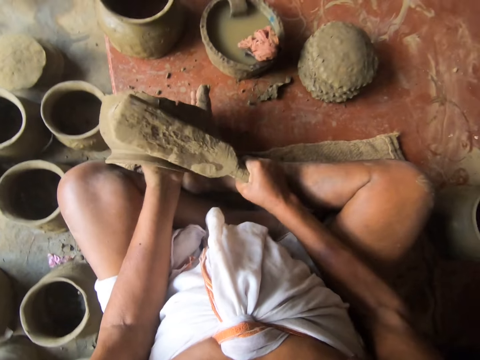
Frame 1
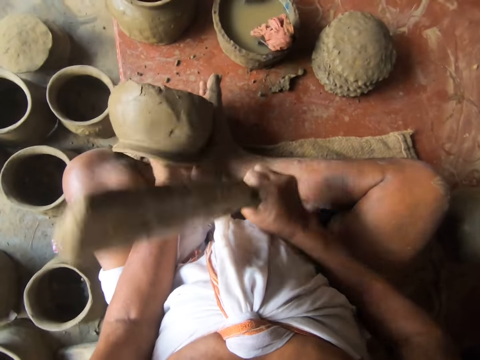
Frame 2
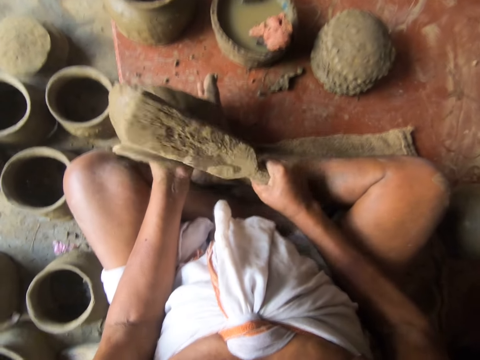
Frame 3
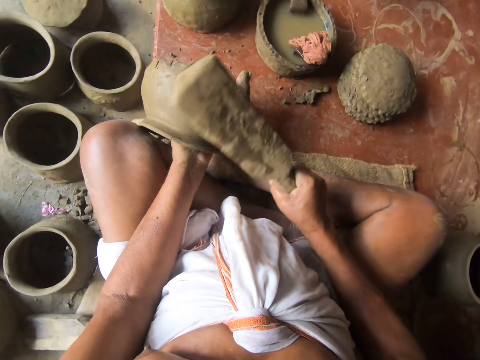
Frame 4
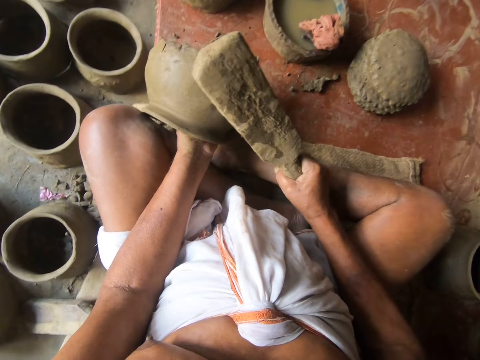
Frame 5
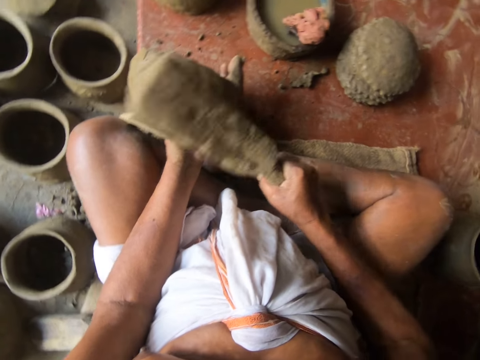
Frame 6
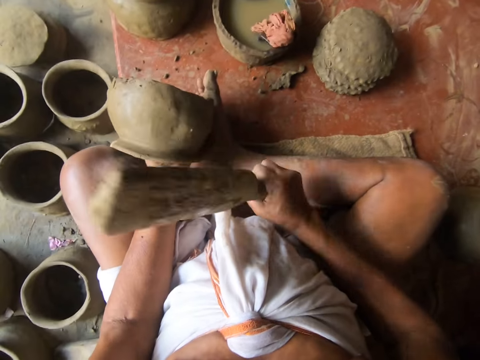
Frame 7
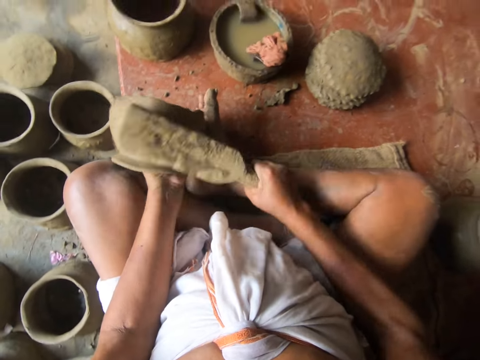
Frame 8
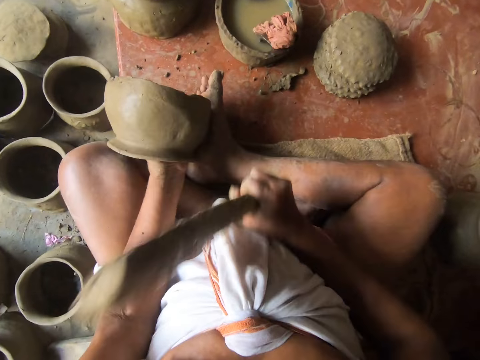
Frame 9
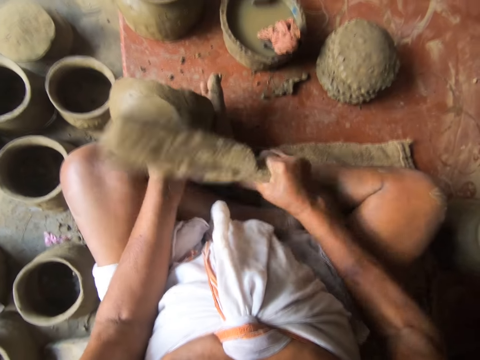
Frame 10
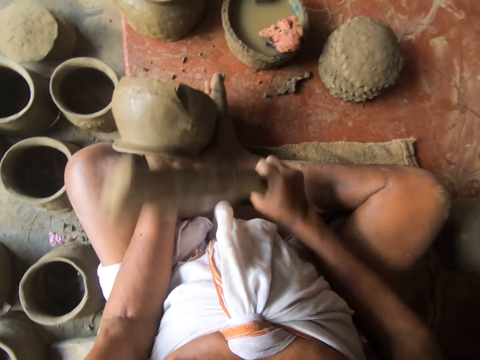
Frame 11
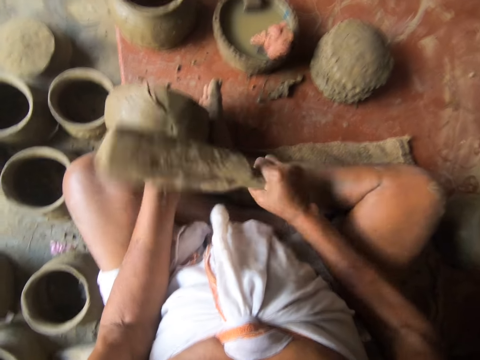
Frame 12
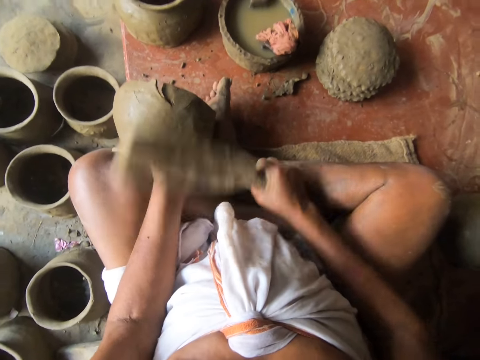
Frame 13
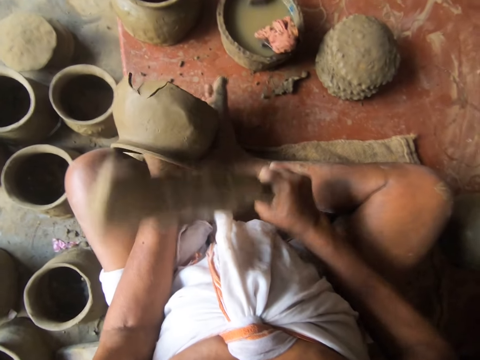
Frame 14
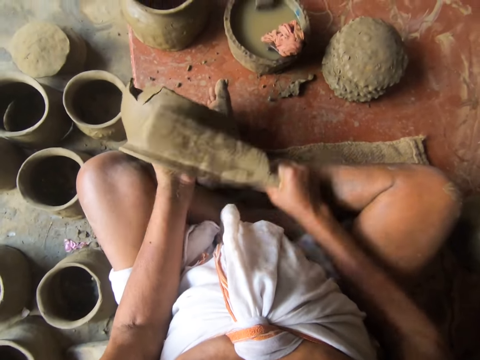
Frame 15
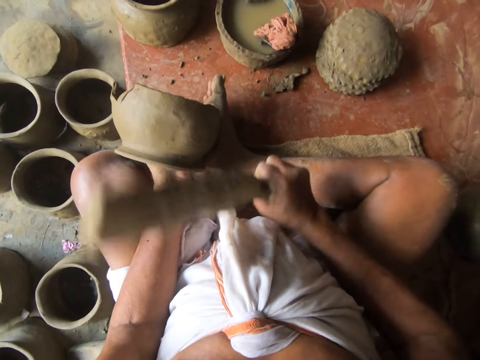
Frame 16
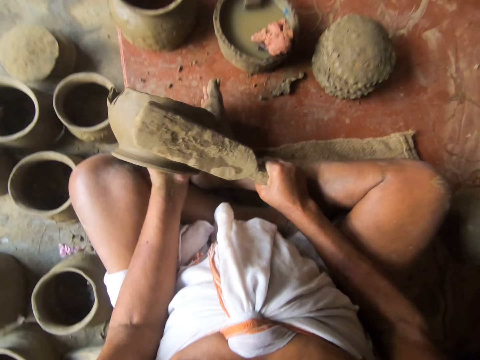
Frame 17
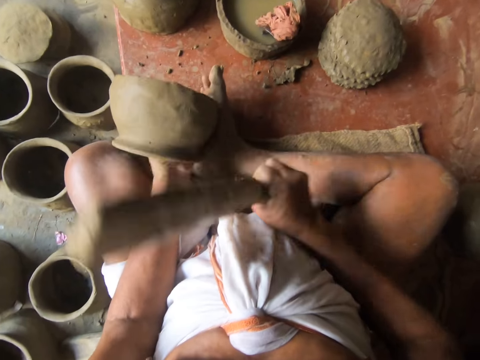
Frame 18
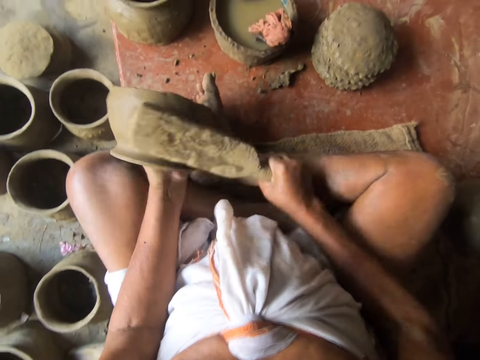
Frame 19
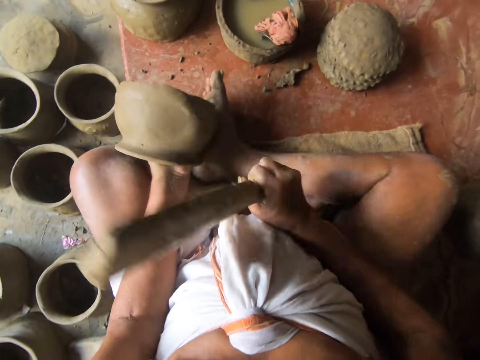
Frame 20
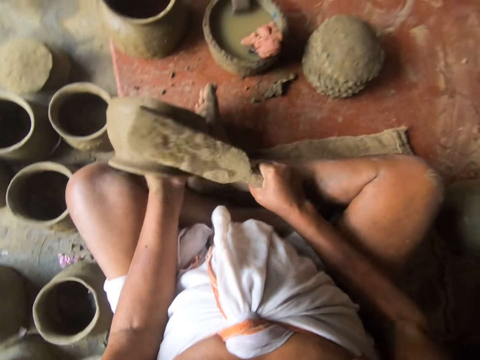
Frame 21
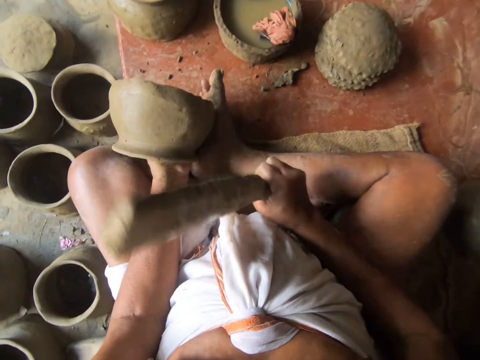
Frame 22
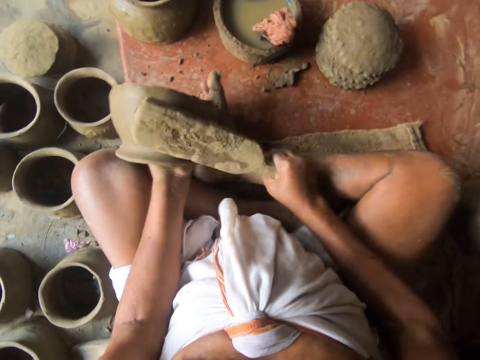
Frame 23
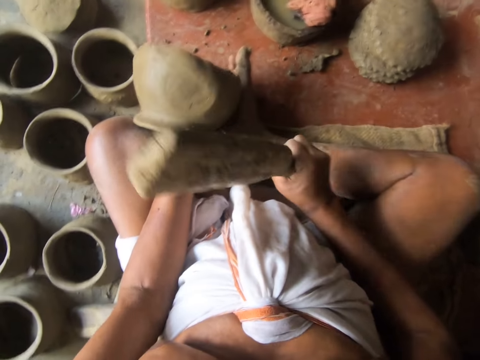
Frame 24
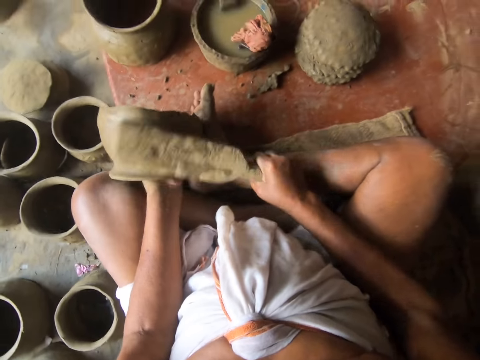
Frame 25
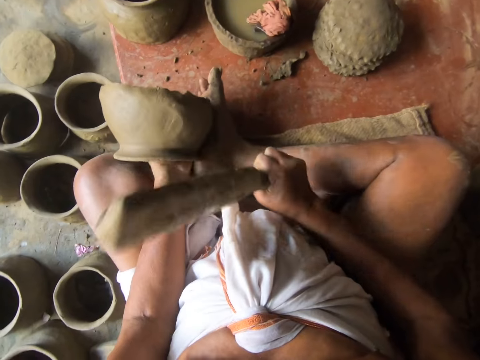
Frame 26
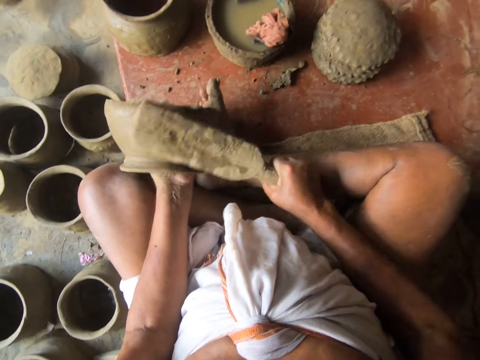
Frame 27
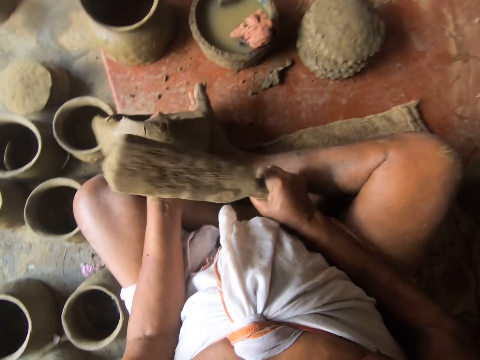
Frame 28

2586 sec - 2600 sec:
The camera wearer molds a clay pot with a piece of wood. They stop. They adjust the clay pot. They mold the clay pot with the piece of wood.

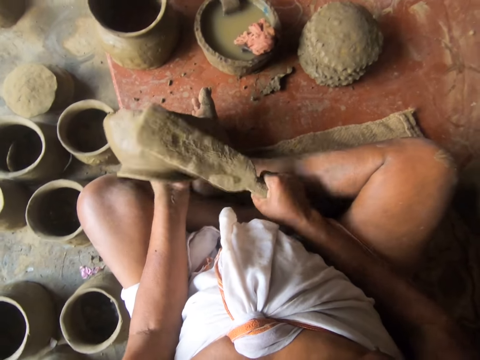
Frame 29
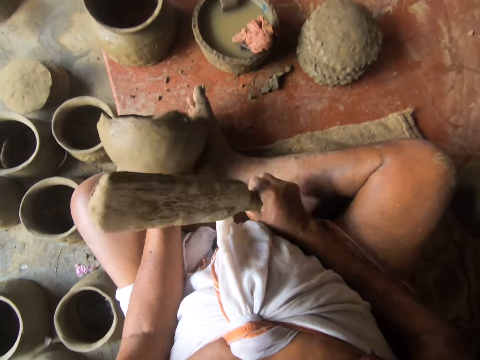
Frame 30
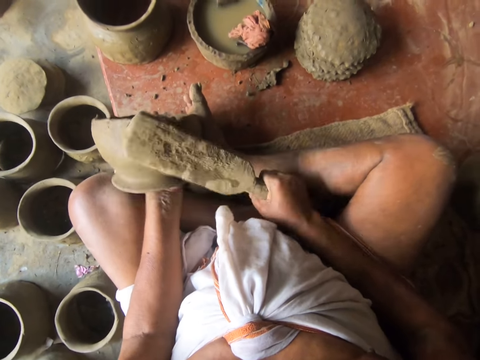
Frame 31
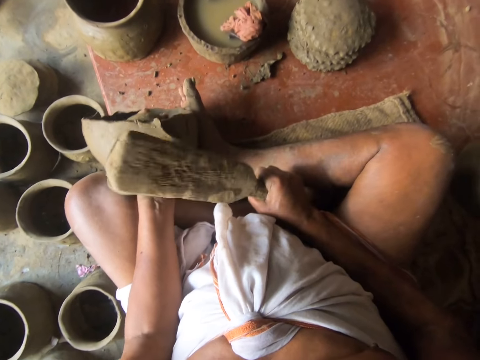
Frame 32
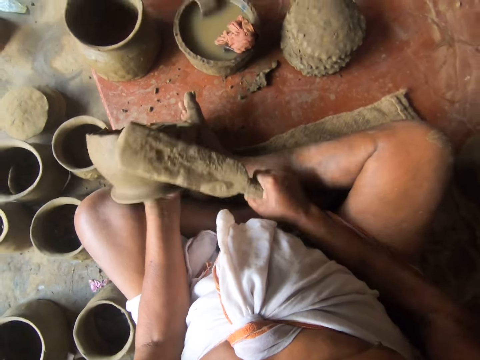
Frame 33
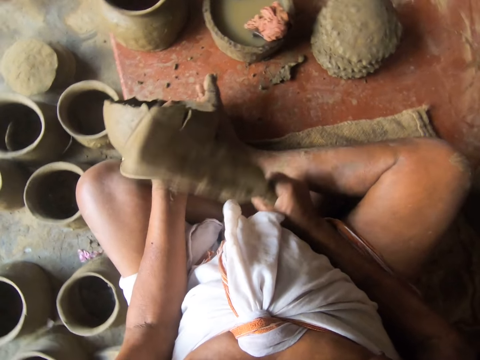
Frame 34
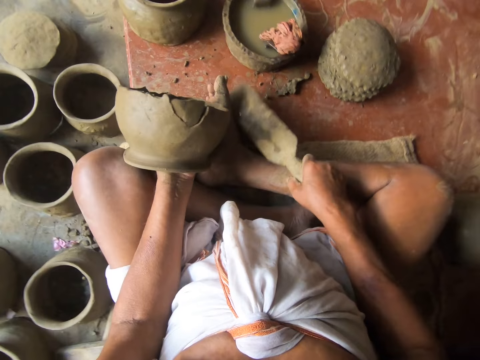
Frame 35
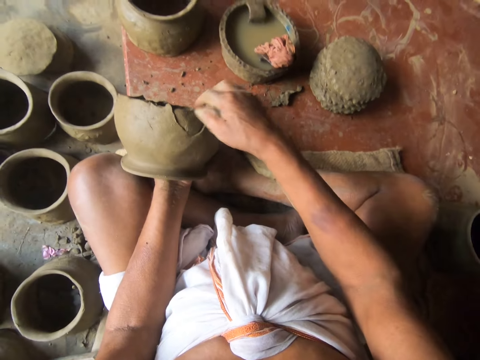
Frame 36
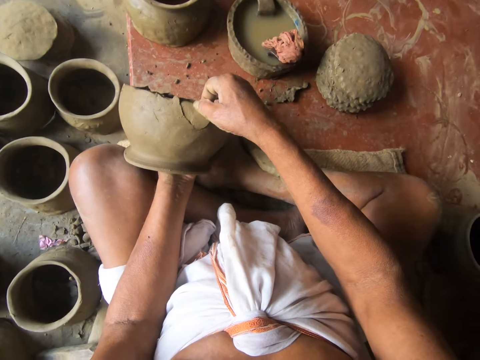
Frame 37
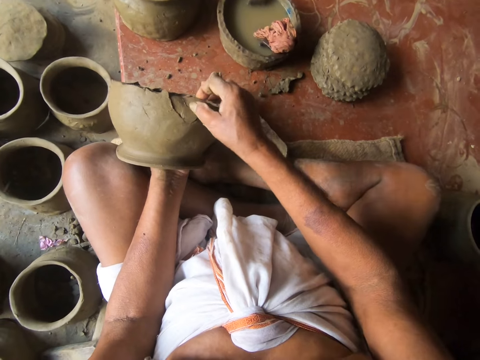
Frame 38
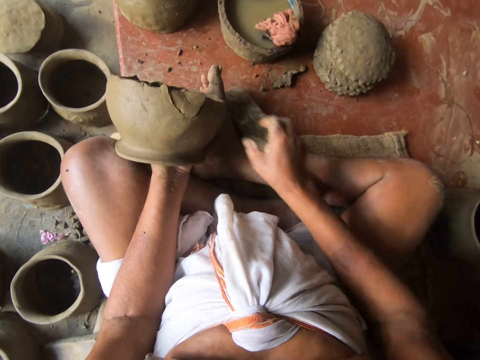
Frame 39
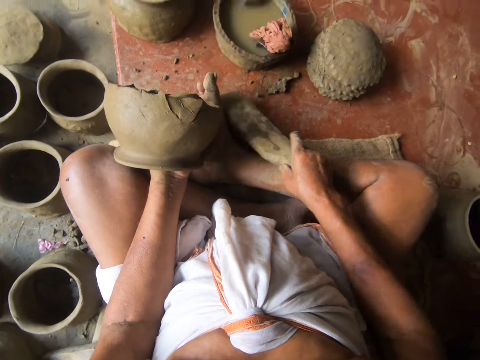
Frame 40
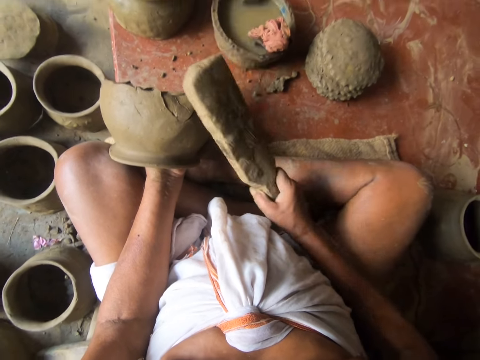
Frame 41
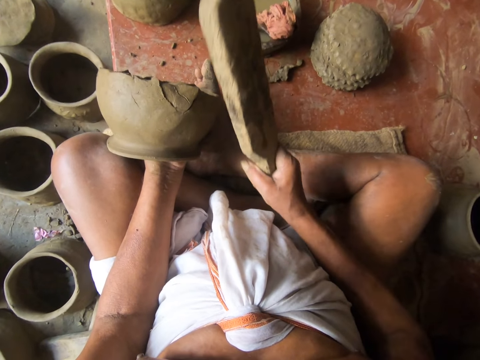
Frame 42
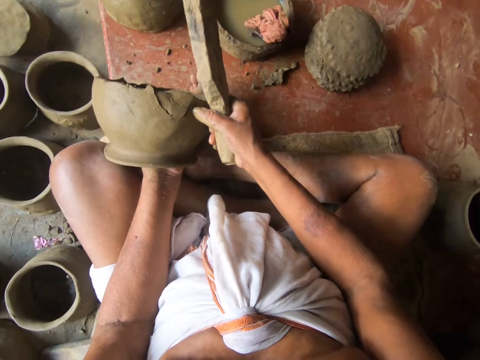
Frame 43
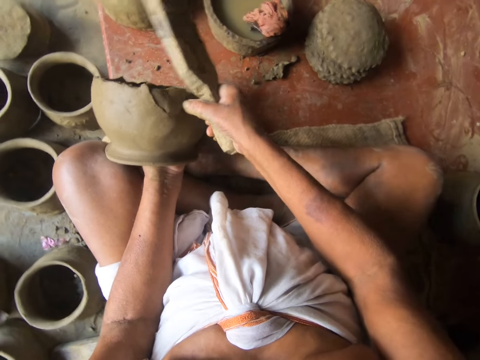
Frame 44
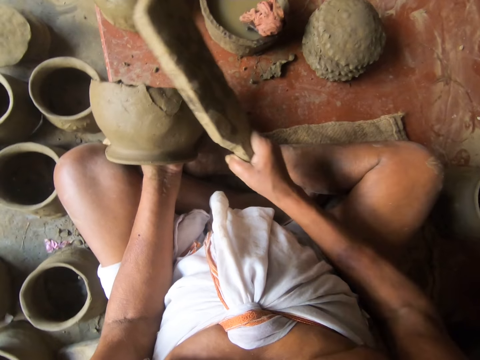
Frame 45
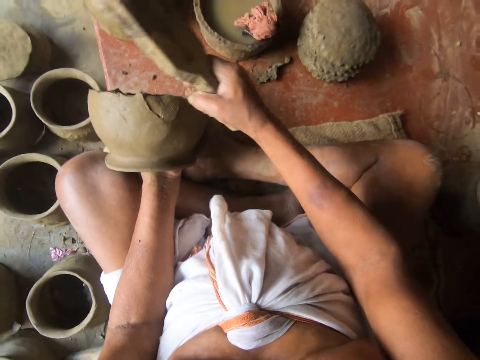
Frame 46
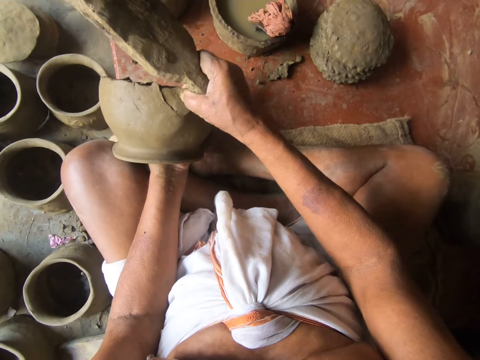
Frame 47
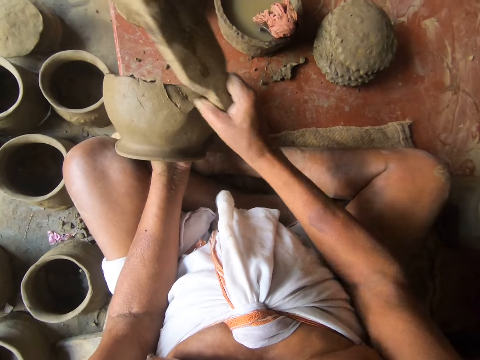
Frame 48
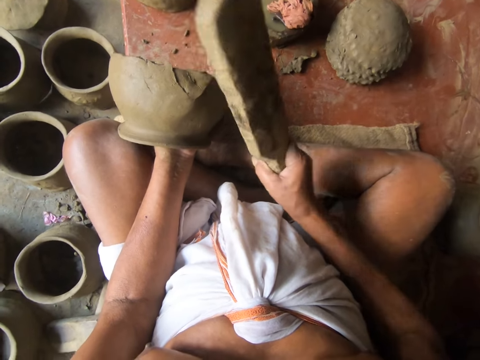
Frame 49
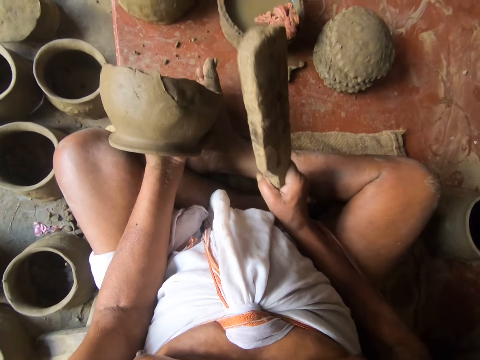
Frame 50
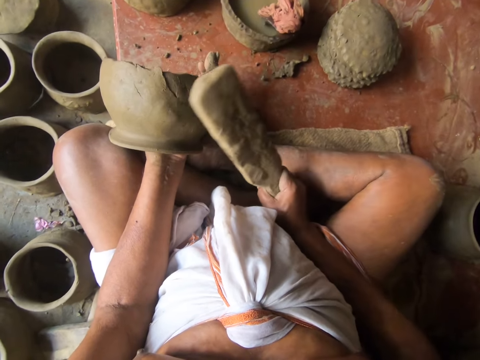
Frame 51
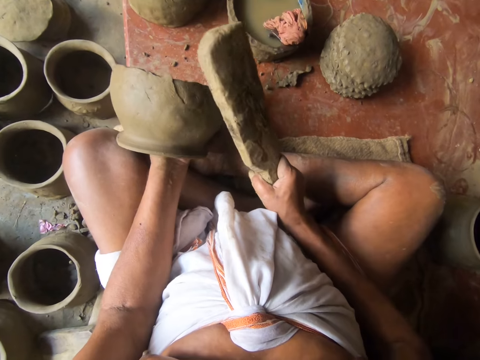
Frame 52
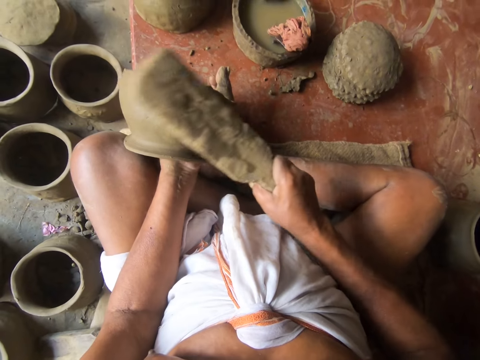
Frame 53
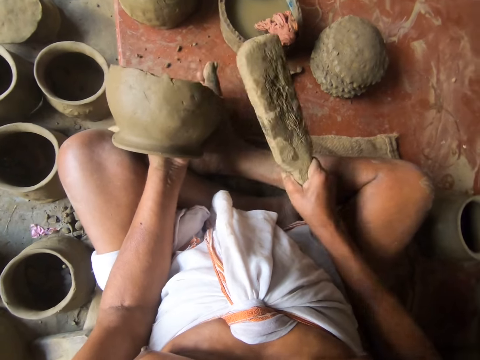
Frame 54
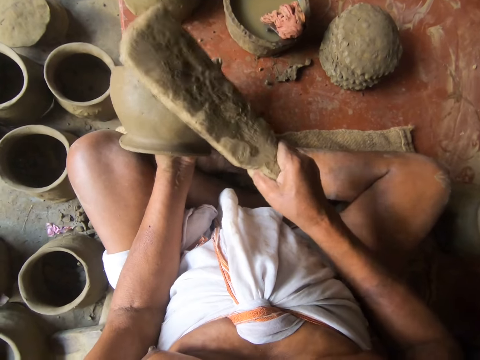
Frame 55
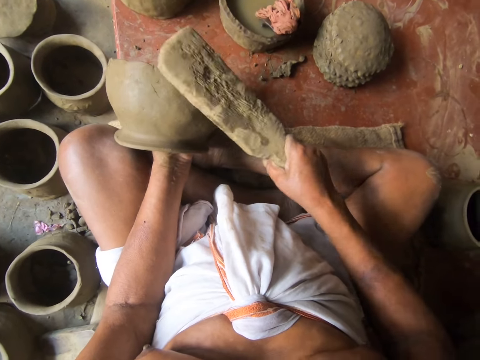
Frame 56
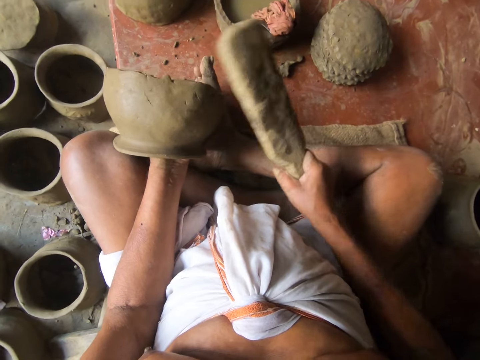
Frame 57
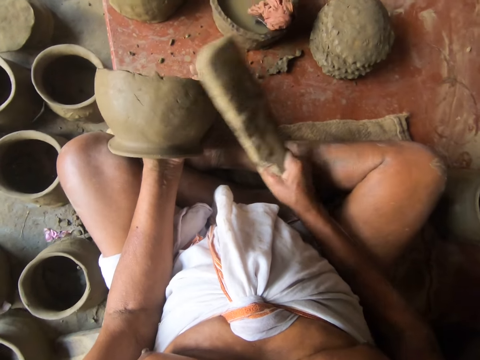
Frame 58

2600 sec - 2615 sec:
The camera wearer stops. They put down a piece of wood on the floor. They touch the clay pot. They adjust a piece of clay. They pick up the piece of wood. They touch the clay pot. They adjust the piece of clay. They tap the clay pot. They mold the clay pot with the piece of wood. They stop. They adjust the clay pot. They mold the clay pot with the piece of wood.
